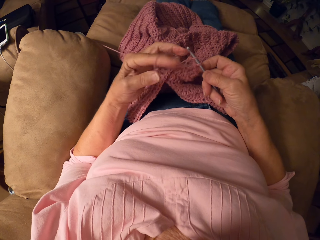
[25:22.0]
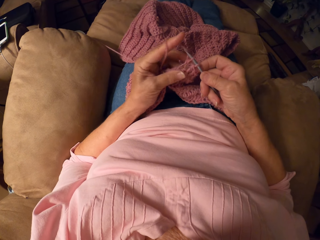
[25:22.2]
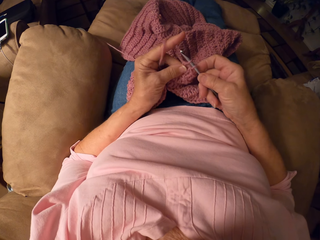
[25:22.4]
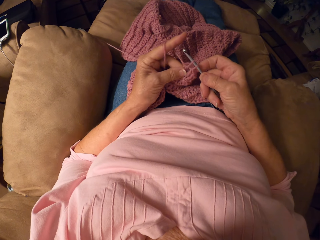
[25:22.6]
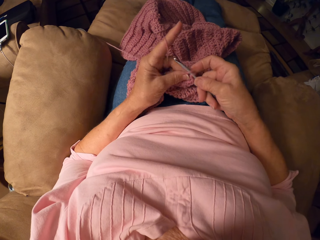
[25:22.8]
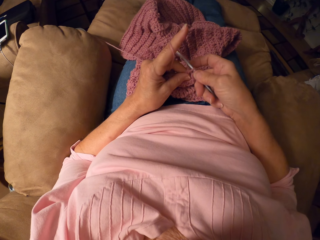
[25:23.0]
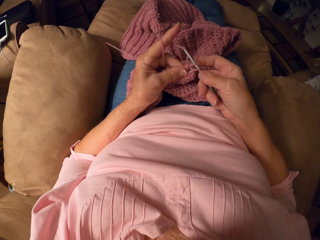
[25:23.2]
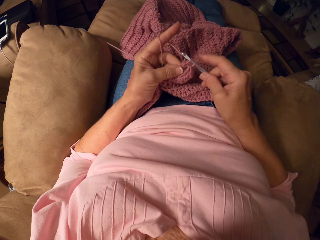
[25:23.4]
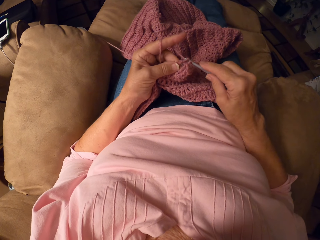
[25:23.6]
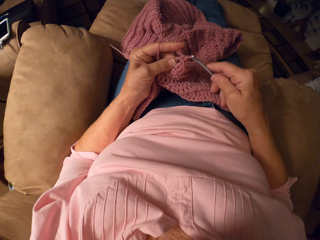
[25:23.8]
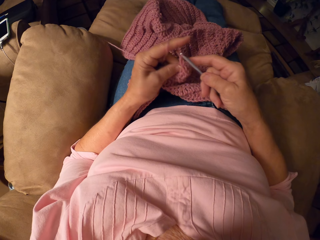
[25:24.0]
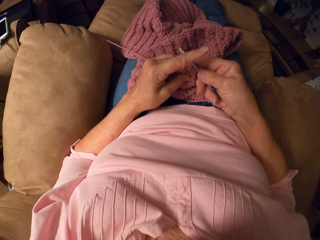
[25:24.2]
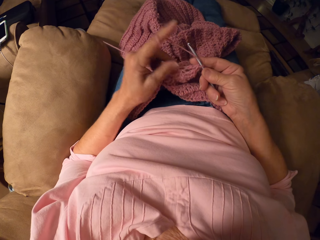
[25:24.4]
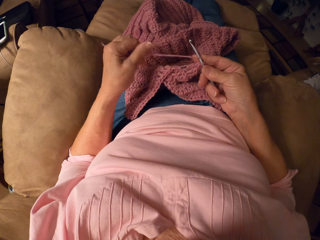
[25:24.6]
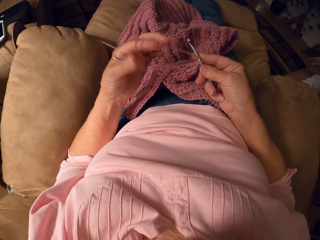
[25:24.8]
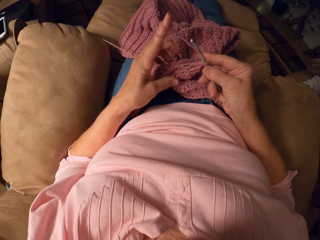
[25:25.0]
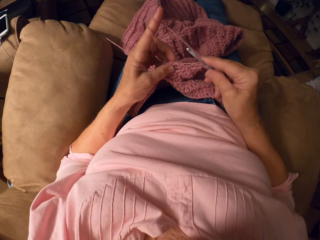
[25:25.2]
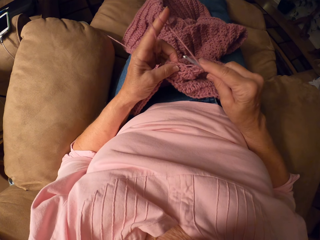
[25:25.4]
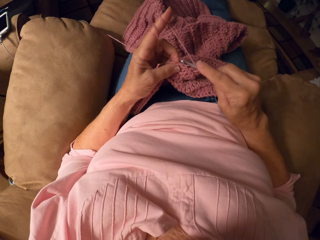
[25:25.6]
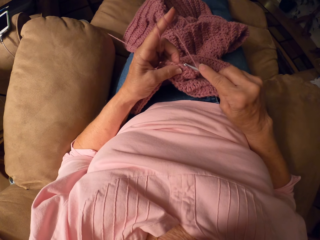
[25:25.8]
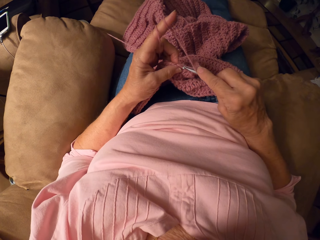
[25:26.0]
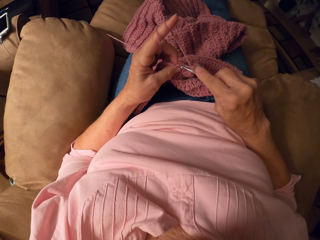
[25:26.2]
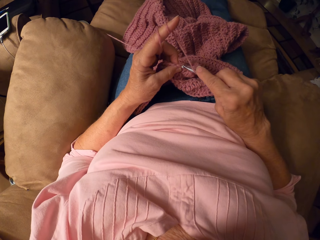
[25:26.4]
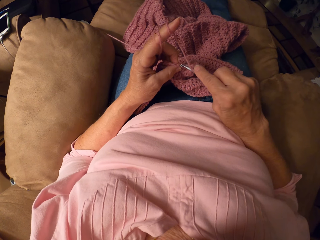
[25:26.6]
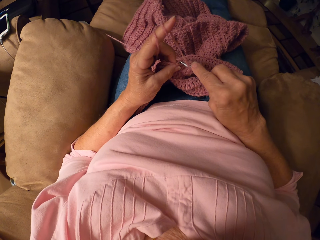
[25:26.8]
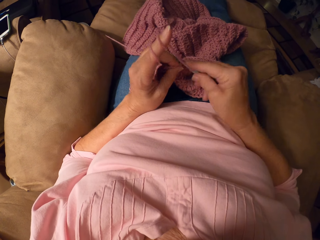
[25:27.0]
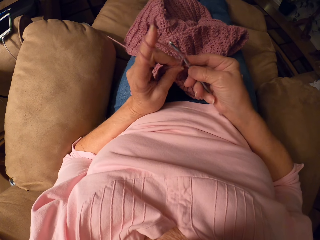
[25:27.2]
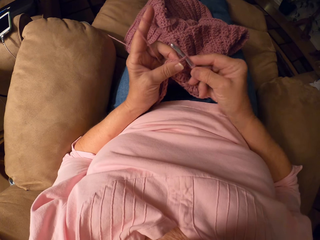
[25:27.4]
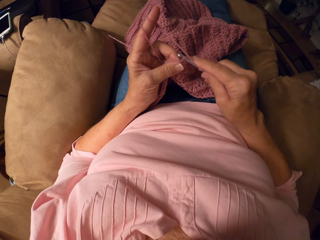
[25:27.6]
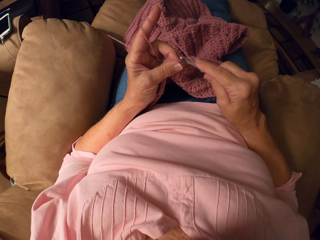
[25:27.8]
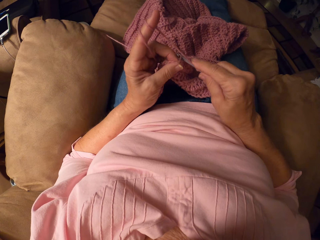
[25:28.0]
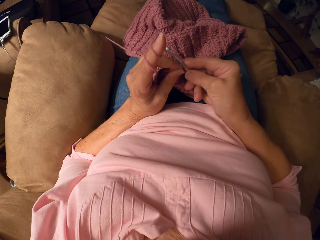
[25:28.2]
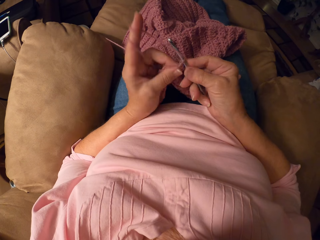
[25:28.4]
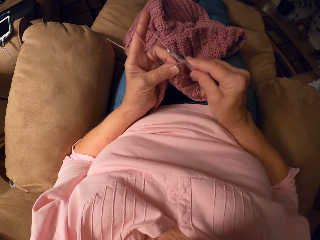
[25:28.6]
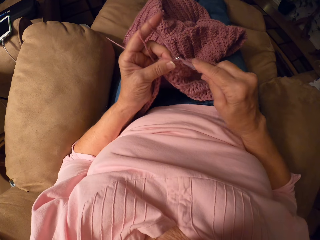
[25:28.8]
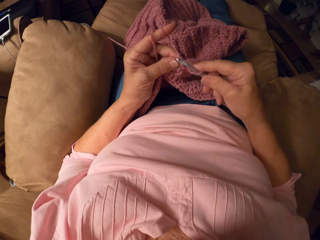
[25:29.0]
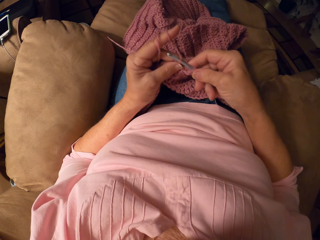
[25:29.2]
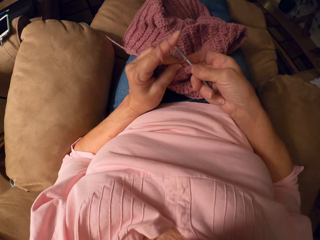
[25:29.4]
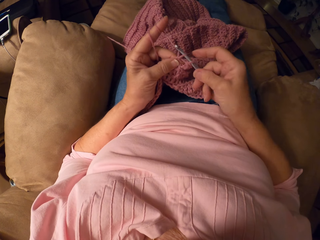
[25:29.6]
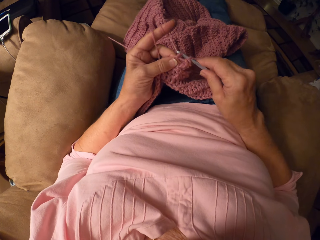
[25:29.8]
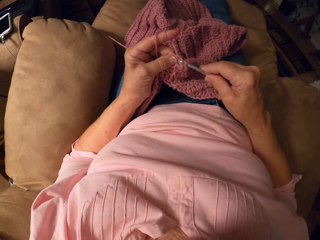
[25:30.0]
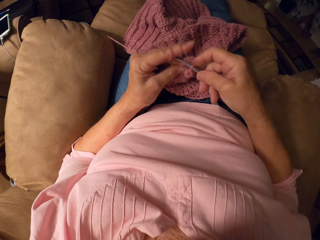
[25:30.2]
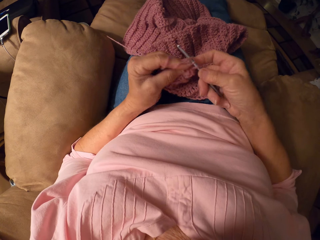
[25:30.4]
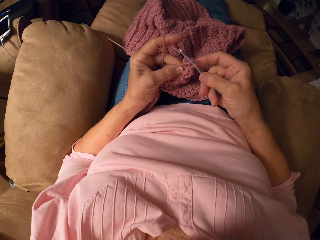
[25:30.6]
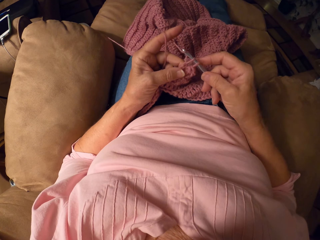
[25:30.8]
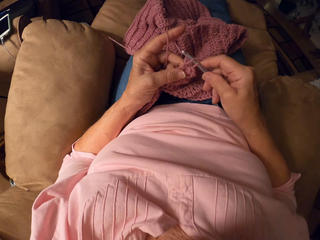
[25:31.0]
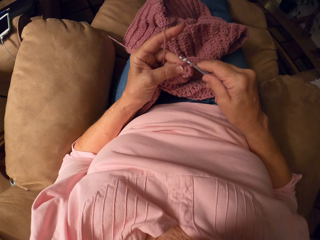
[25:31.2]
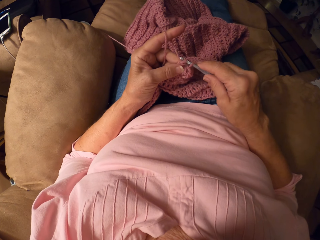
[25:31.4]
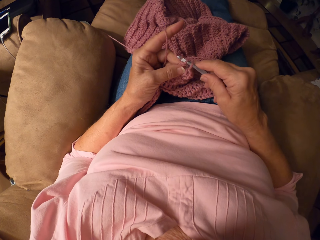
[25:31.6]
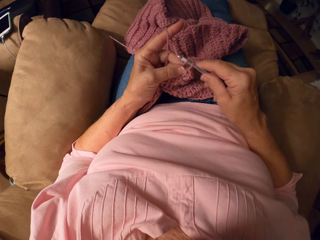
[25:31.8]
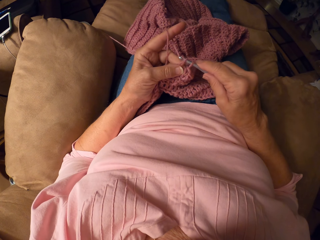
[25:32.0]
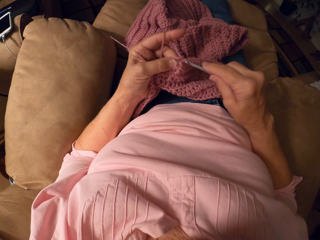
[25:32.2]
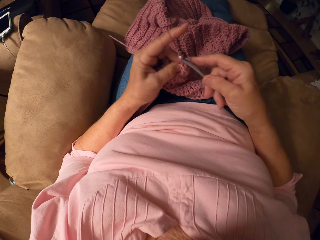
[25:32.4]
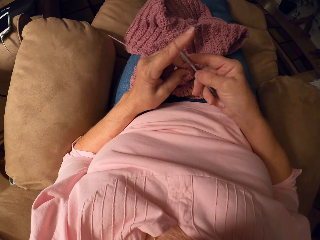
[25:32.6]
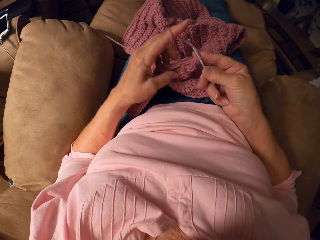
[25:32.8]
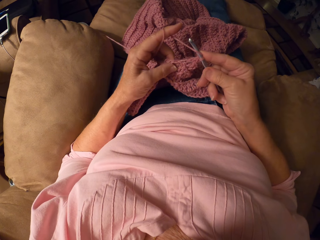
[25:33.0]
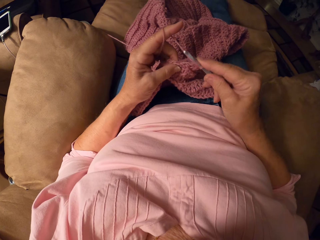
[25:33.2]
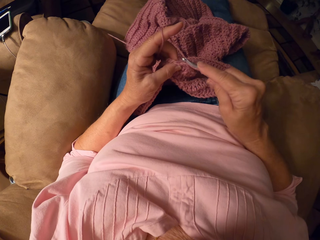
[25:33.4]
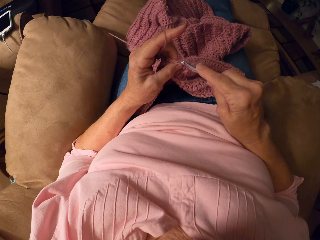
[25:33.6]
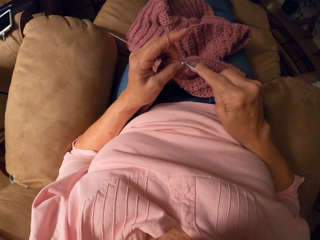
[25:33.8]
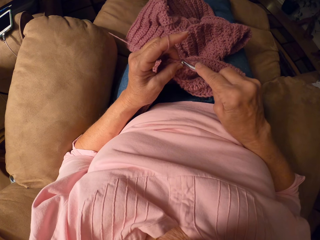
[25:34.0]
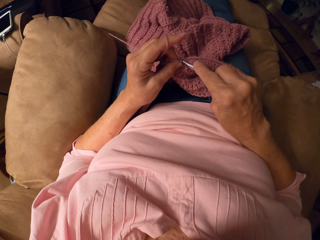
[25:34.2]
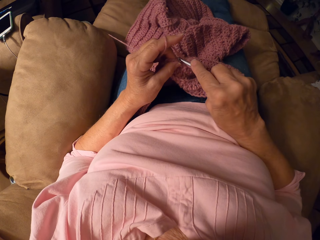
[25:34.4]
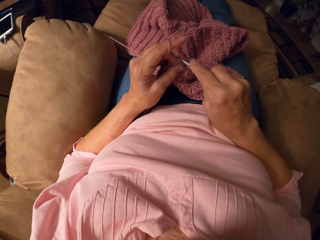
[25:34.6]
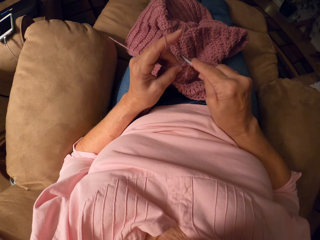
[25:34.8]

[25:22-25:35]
The camera wearer pulls a thread with a finger. They knit the cloth with a crochet hook and the thread. They pull the thread with the finger. They knit the cloth with the crochet hook and the thread.

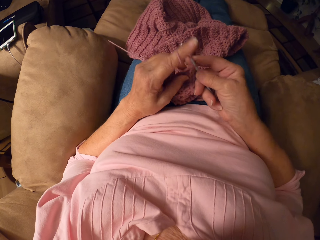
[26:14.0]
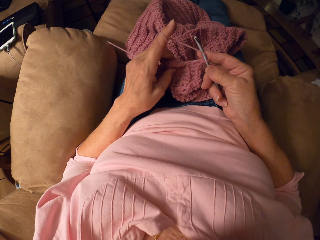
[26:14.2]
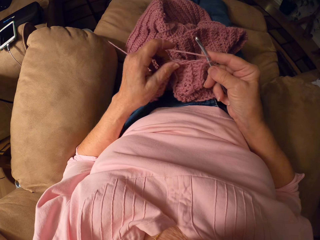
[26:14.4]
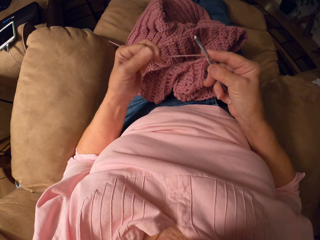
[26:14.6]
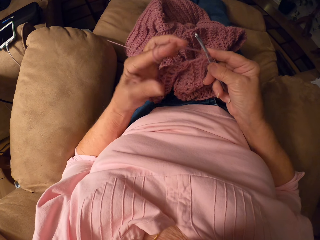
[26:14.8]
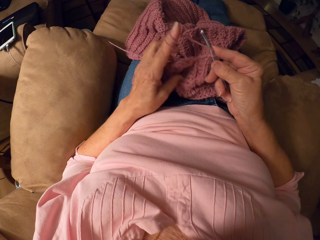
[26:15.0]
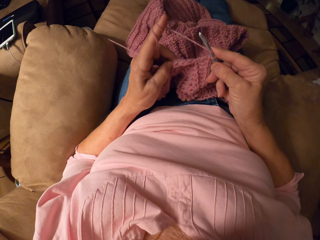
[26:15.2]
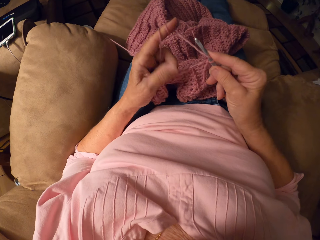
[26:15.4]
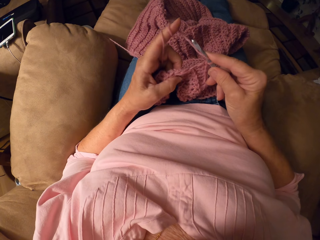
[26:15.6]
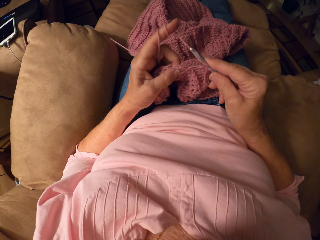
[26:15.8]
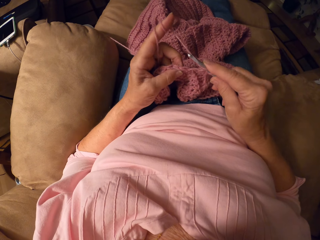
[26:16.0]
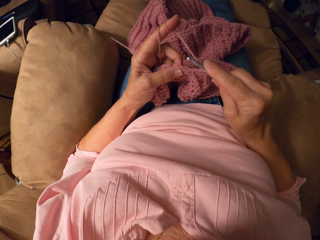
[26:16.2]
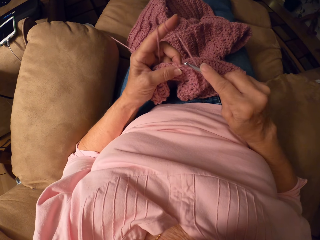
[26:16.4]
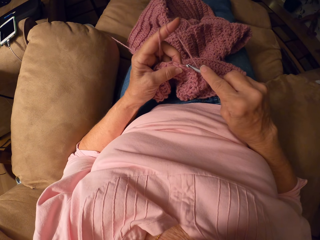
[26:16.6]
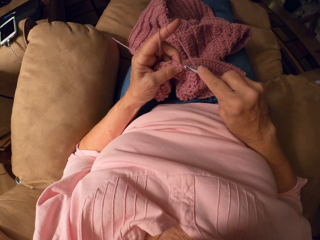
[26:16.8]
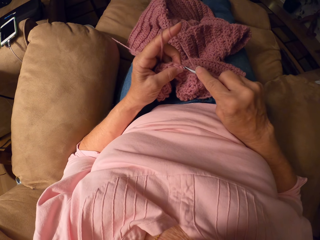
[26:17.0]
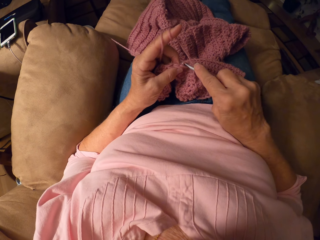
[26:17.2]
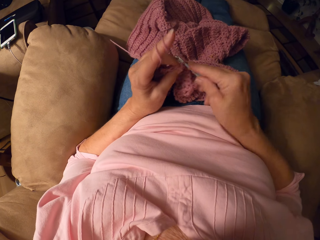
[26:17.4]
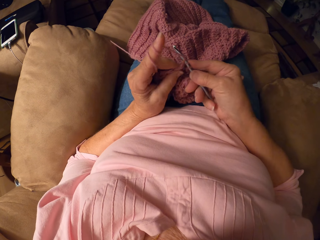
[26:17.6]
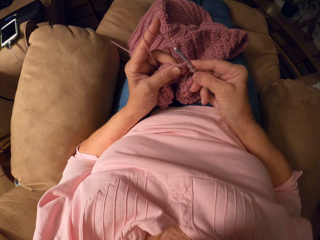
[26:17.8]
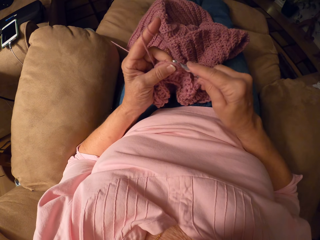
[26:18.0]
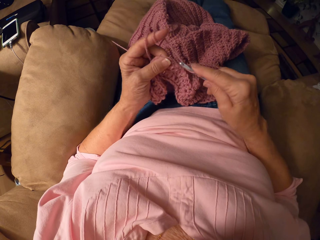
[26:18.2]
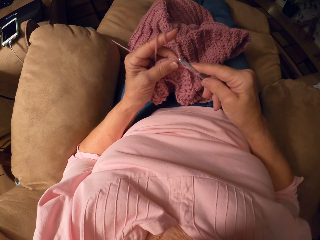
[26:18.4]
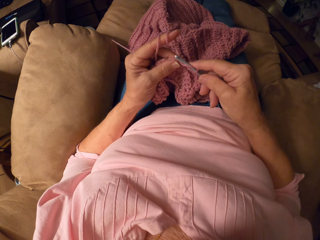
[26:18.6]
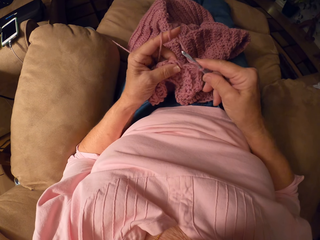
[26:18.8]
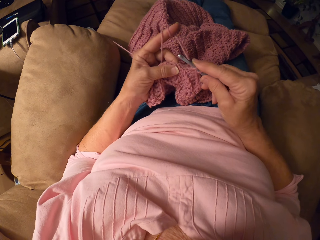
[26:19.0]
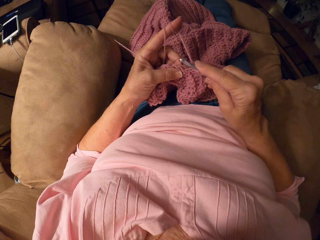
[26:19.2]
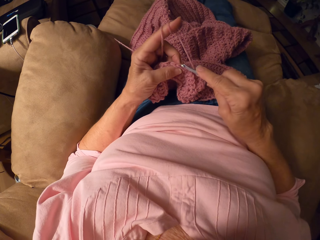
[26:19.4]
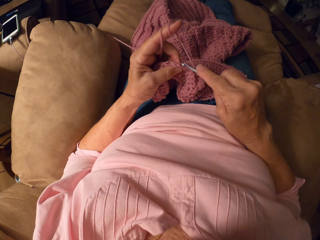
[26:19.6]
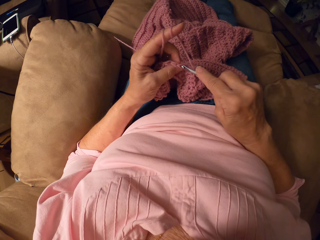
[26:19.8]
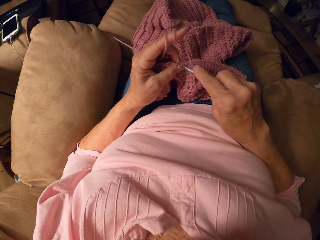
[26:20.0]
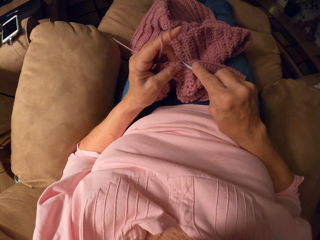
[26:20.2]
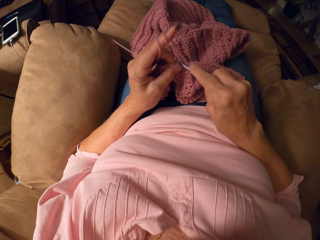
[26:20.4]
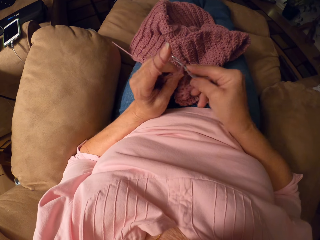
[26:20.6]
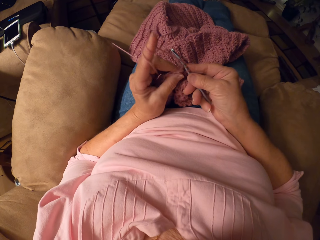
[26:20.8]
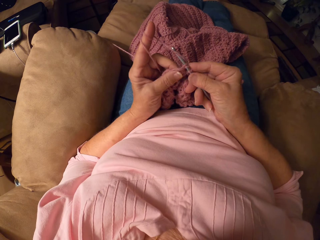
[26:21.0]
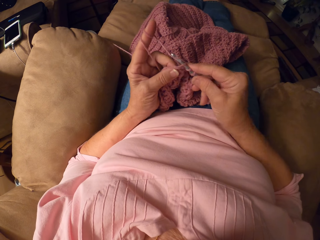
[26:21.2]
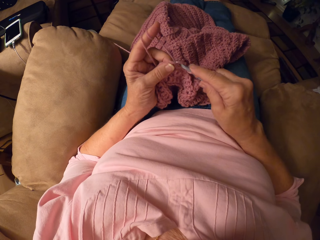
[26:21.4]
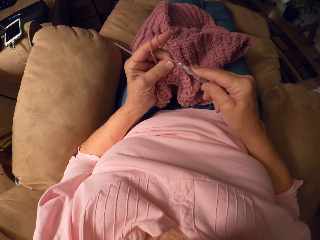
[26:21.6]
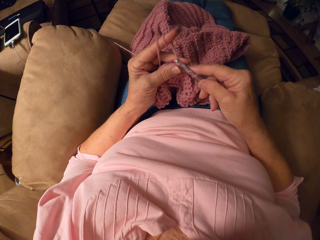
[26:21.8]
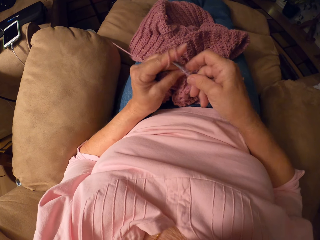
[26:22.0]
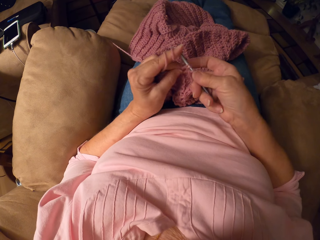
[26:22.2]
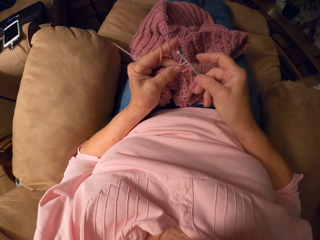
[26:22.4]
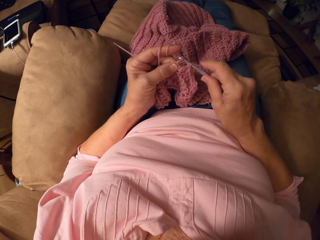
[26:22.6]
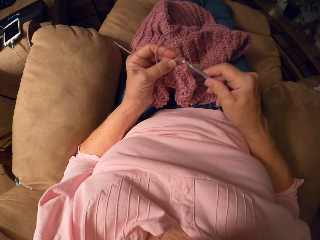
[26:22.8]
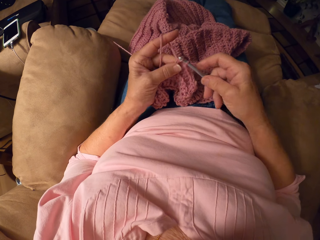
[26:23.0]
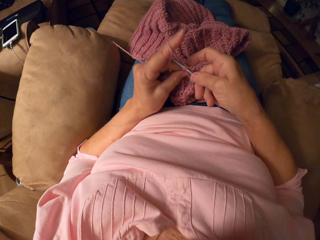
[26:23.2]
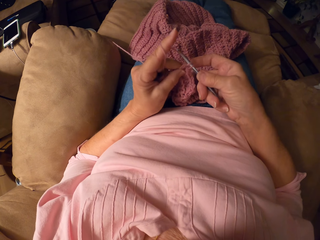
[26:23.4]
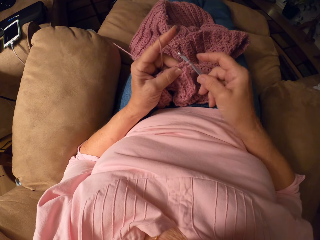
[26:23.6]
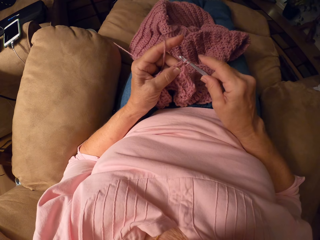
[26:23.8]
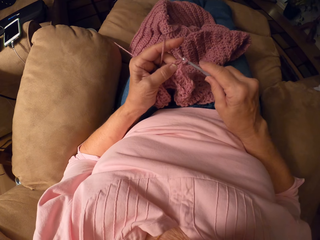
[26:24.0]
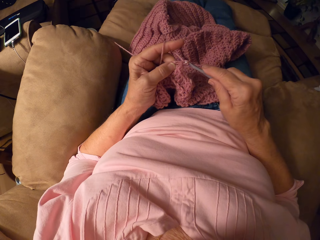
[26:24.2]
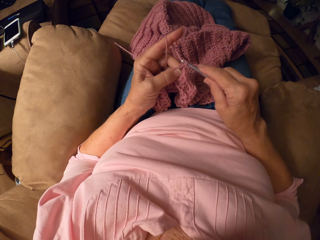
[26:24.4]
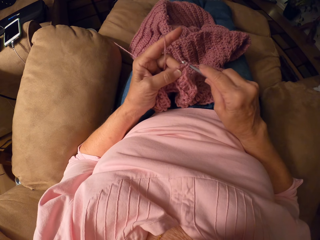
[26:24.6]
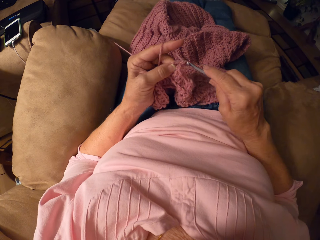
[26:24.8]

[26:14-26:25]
The camera wearer pulls the thread with a finger. They knit a cloth with a crochet hook and the thread.
